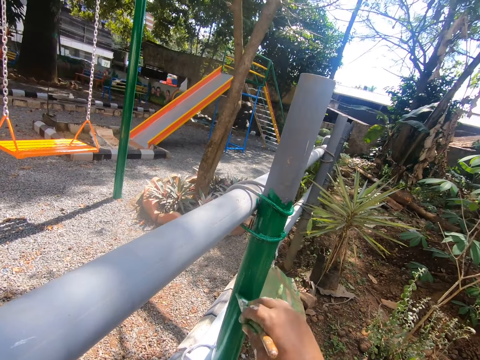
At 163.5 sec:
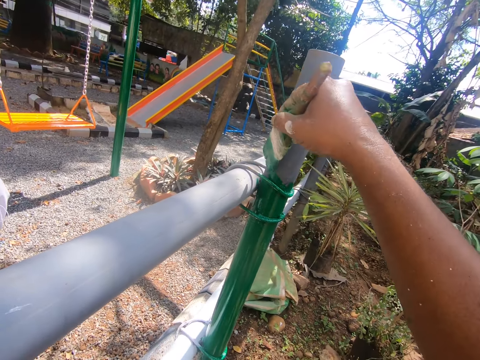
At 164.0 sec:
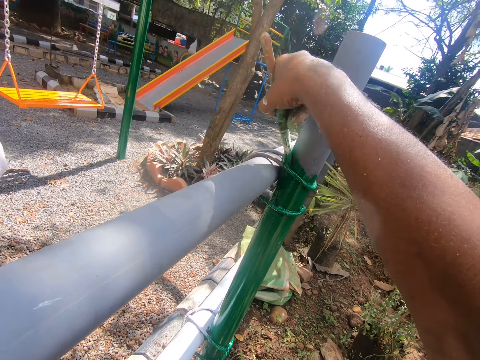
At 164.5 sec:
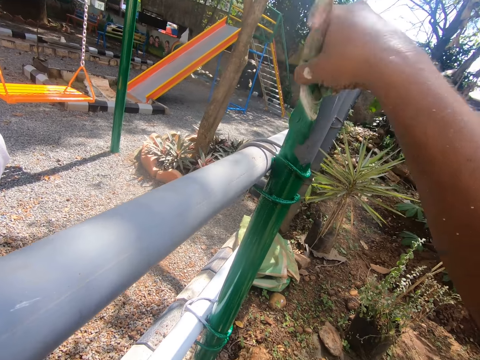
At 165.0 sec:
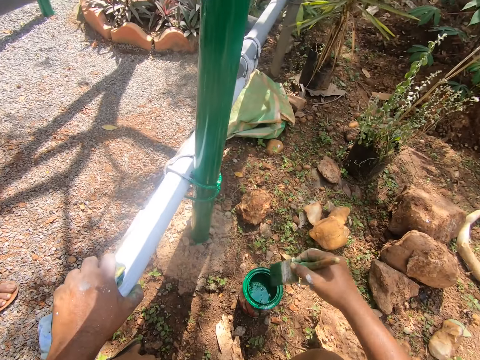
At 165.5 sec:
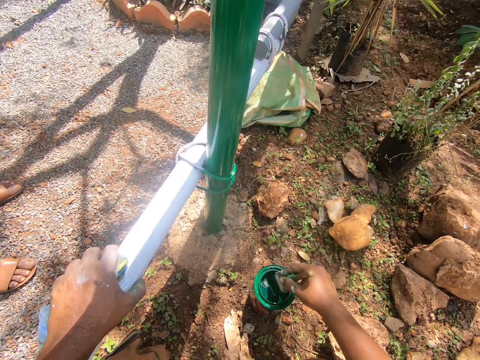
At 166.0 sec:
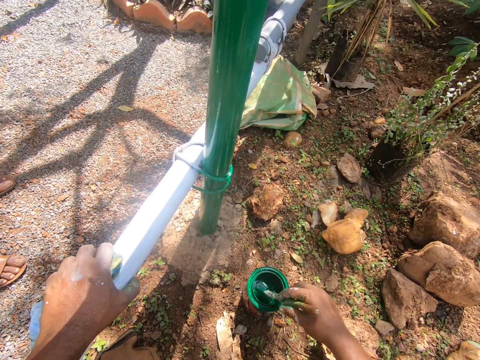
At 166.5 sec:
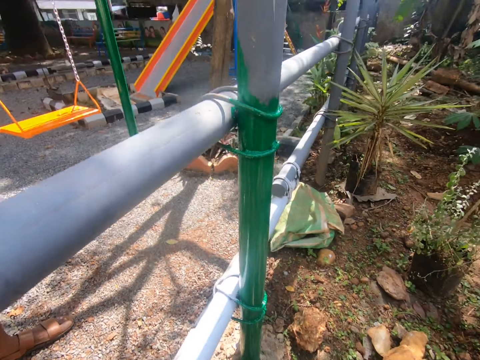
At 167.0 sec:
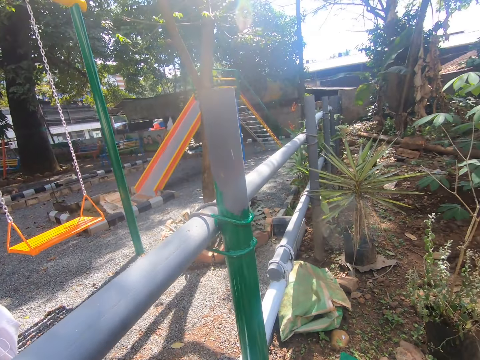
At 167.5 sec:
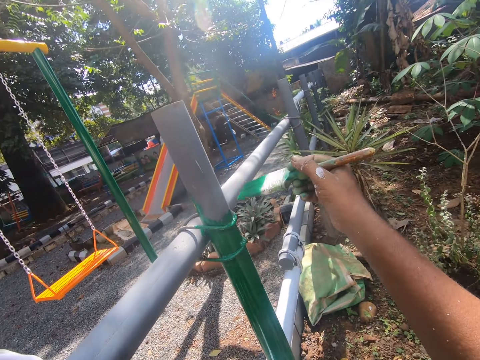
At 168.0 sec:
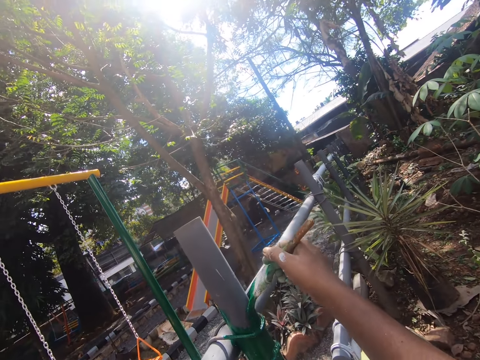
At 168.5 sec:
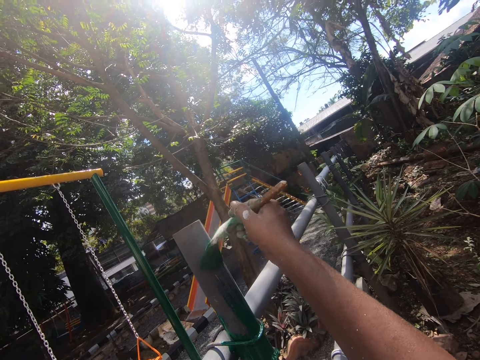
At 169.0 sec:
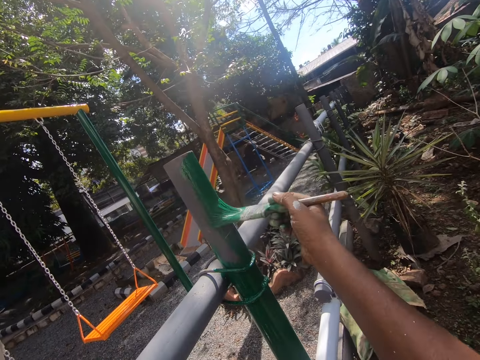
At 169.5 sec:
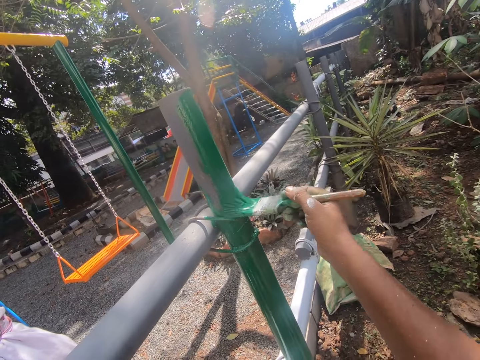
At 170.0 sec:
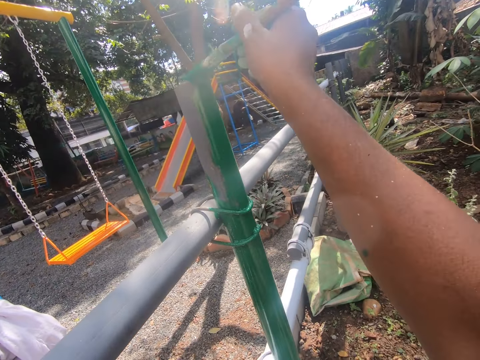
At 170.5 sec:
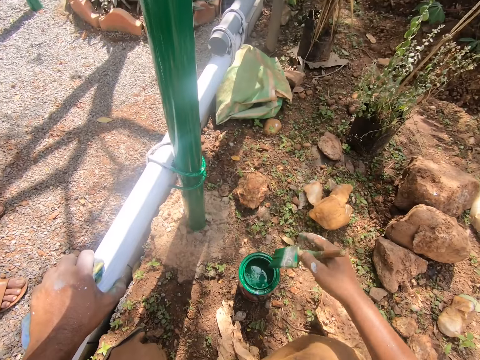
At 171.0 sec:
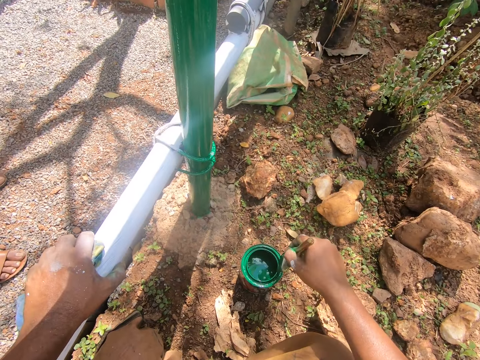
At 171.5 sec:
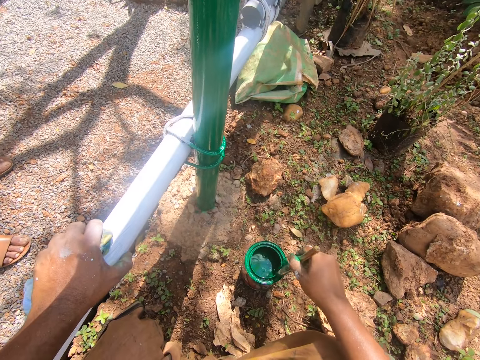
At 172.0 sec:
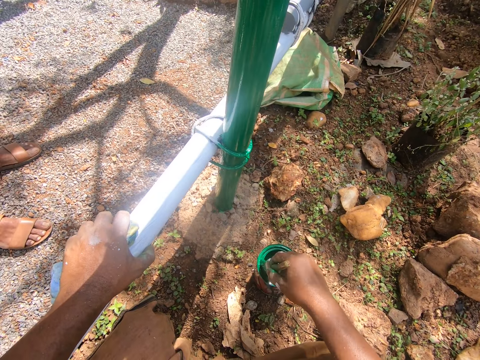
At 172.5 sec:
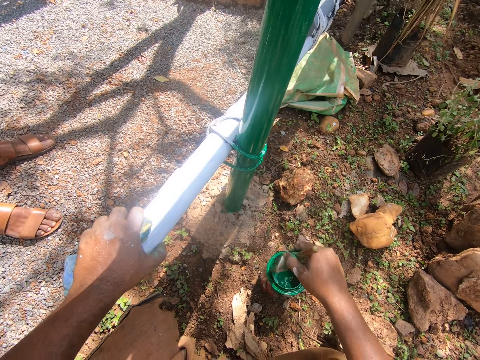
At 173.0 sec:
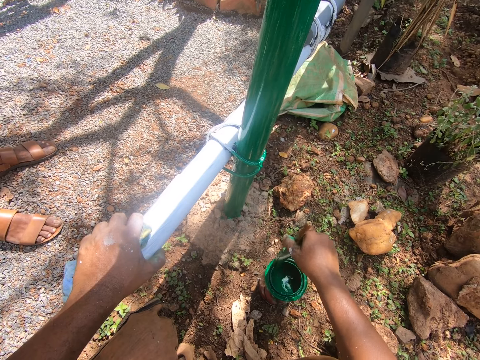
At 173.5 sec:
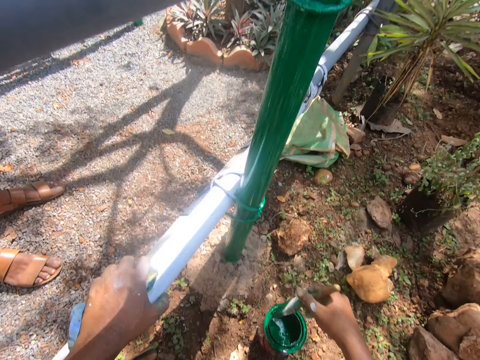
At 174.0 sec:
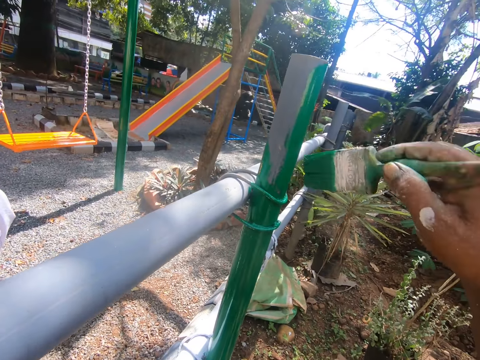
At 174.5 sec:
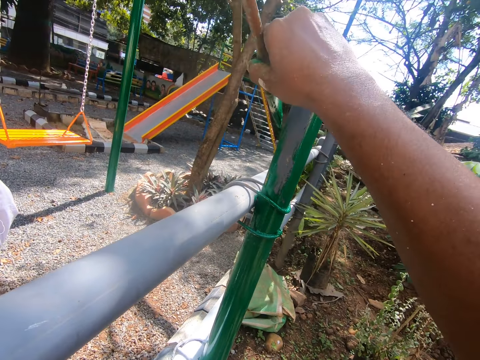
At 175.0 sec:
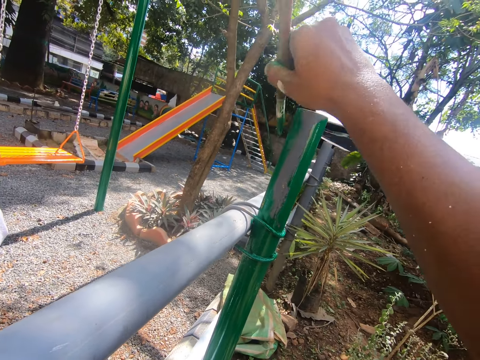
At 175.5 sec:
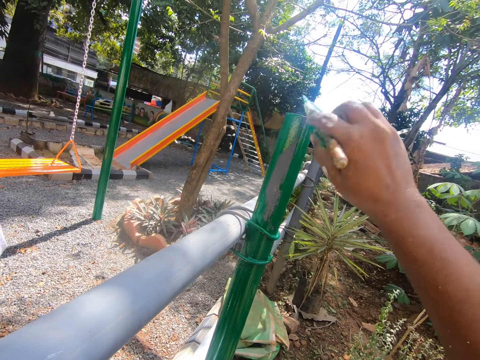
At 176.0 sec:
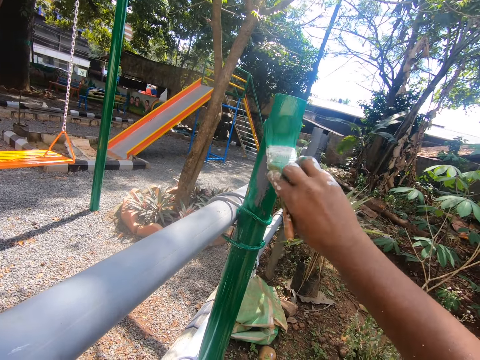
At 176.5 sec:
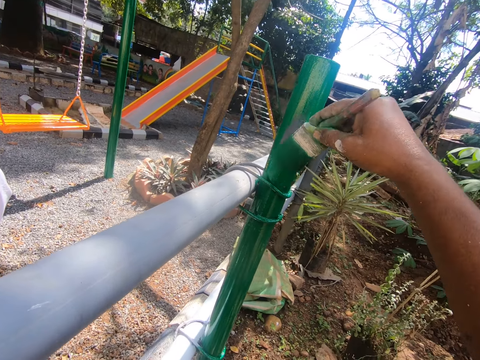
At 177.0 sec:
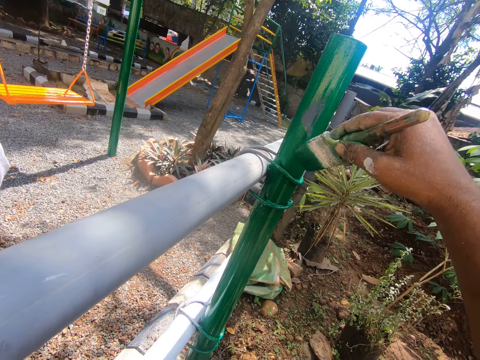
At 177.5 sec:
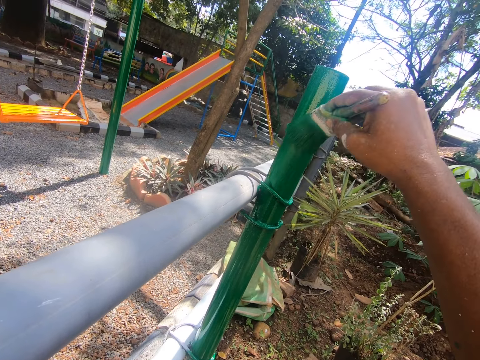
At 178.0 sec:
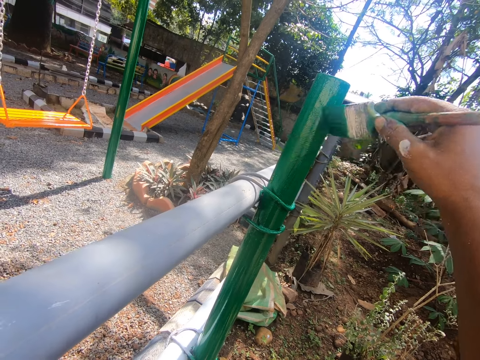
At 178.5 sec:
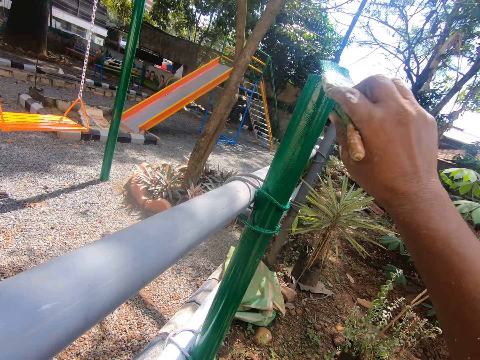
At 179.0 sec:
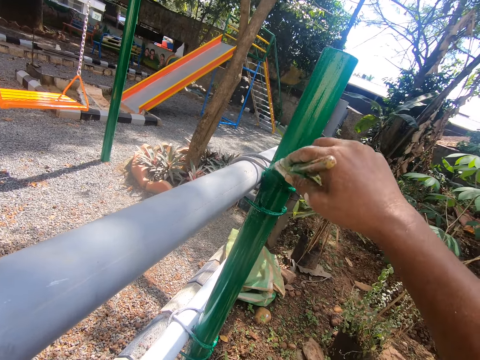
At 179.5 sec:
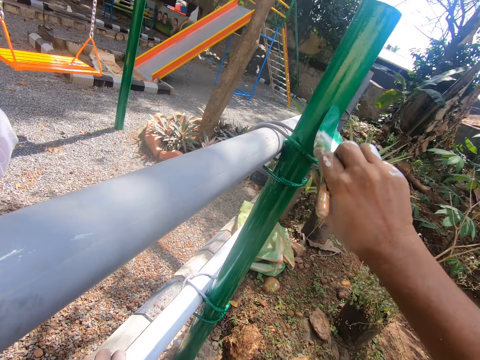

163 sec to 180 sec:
The camera wearer dips the paintbrush in the paint. They paint the poles with the paintbrush. They dip the paintbrush in the paint. They paint the poles with the paintbrush.

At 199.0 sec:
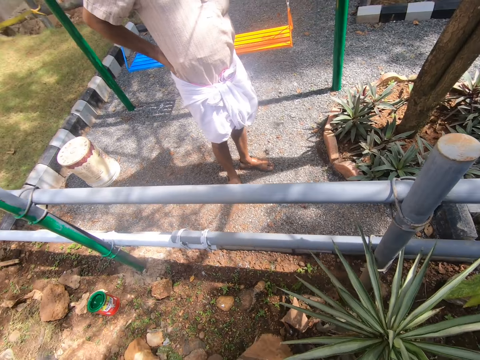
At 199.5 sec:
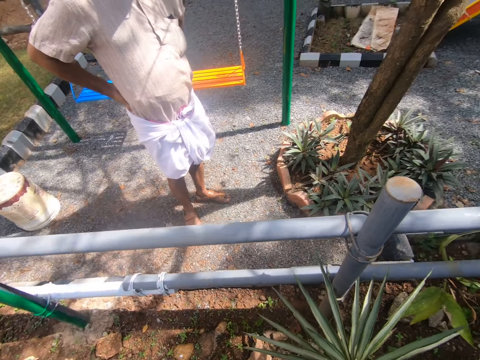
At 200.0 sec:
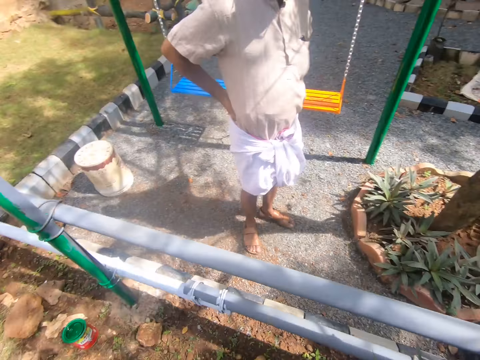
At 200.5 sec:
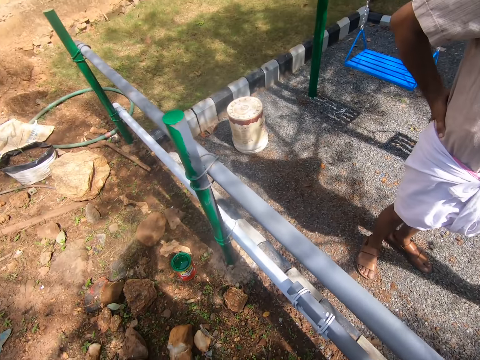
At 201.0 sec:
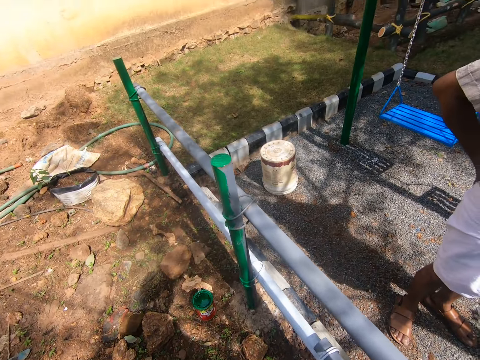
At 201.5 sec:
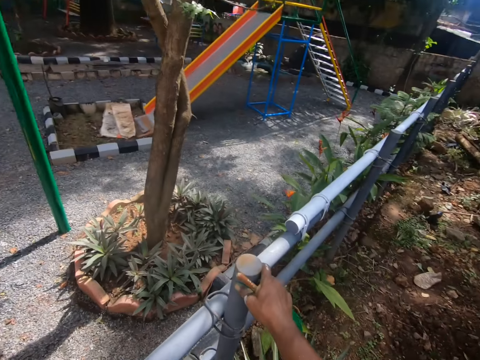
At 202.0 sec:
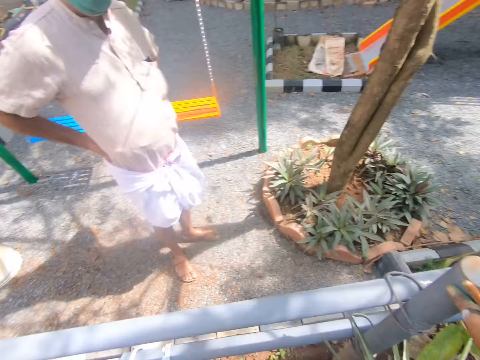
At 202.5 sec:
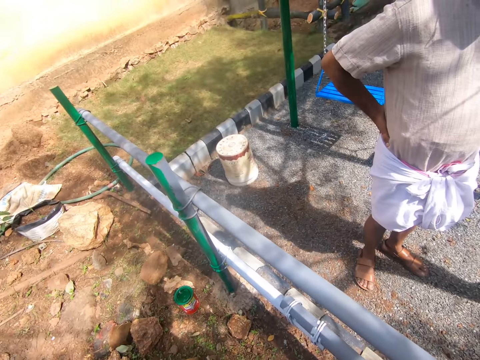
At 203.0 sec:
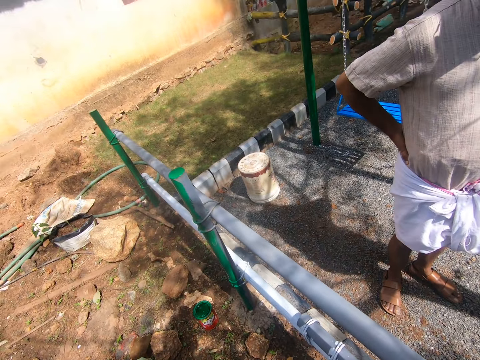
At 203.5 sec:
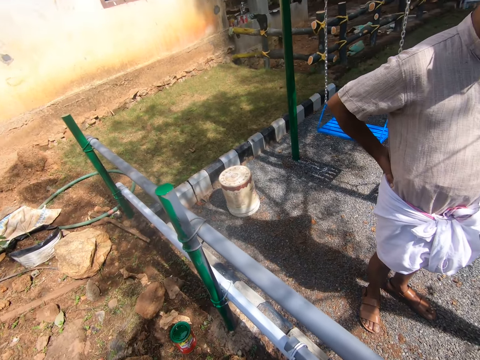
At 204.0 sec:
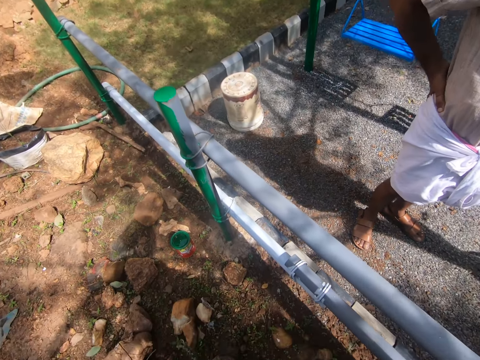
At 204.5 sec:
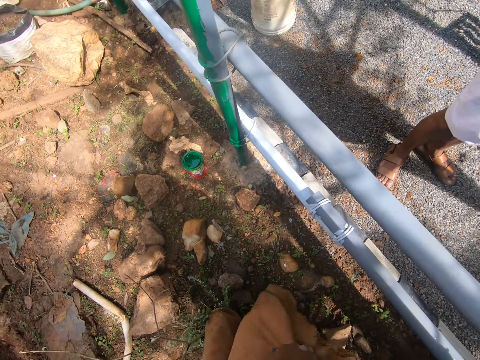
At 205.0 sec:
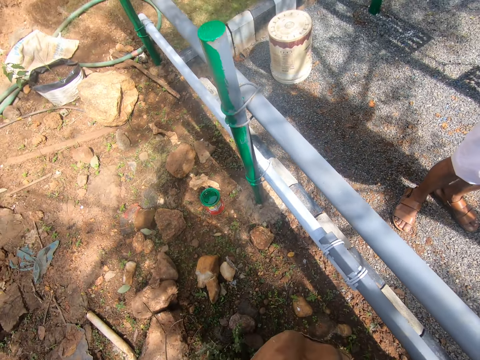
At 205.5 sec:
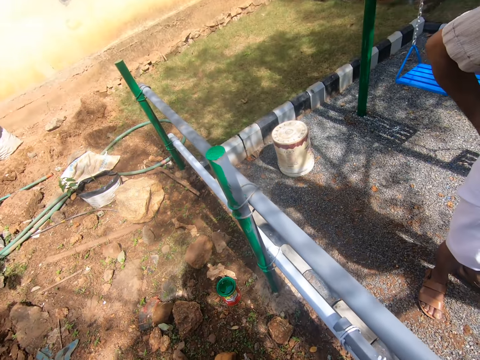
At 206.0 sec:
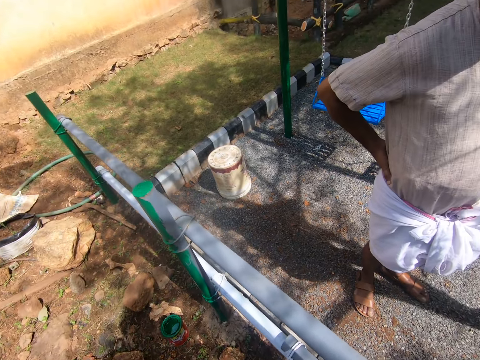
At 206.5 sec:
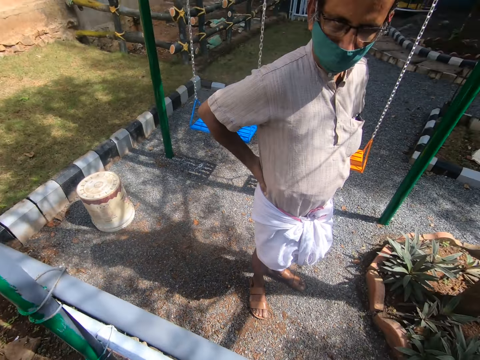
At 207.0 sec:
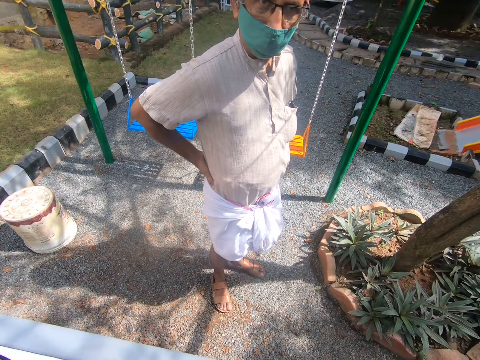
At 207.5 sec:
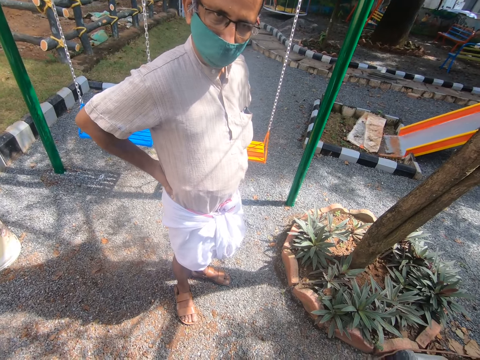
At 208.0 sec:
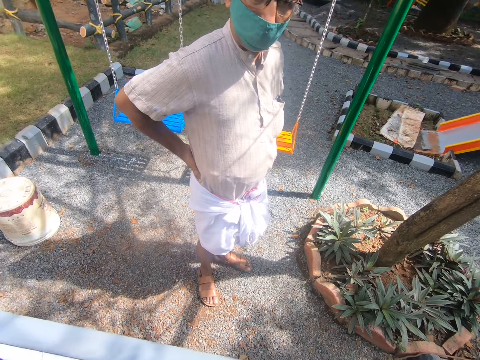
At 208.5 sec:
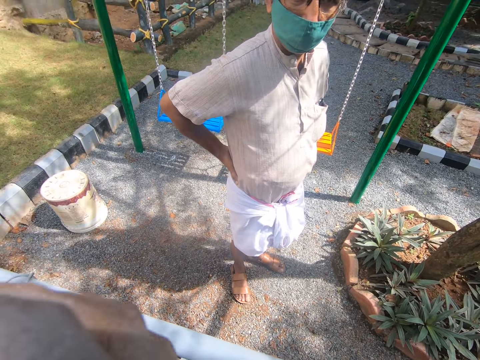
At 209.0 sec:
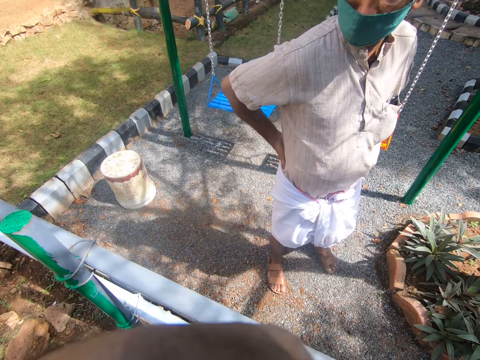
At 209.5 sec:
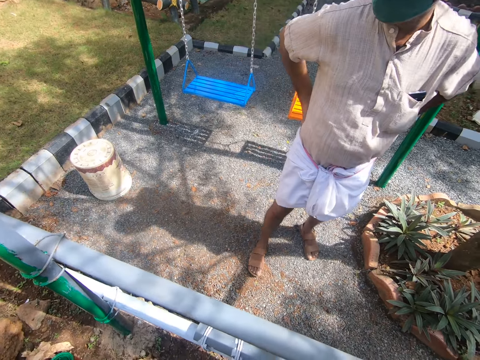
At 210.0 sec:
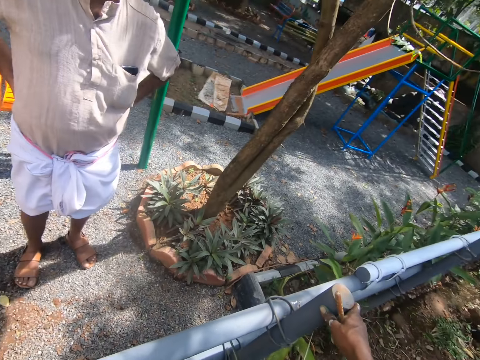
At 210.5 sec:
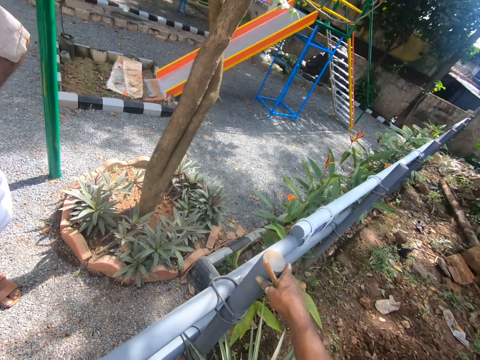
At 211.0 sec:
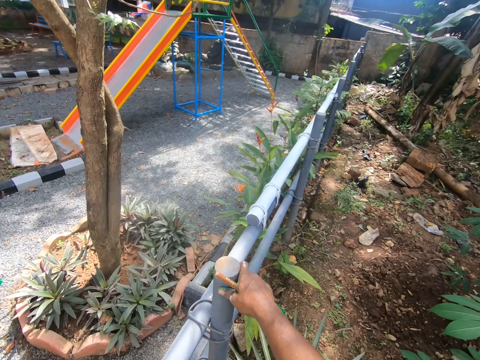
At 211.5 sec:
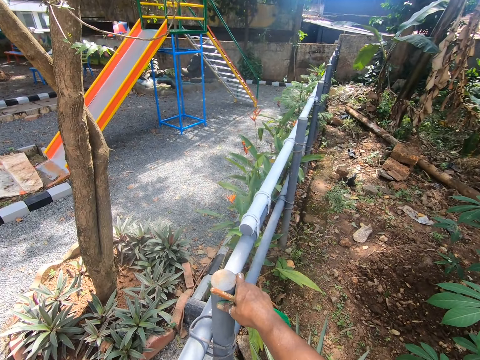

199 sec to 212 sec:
The camera wearer converses with a man.
